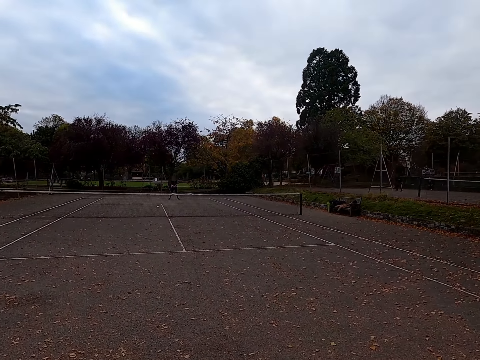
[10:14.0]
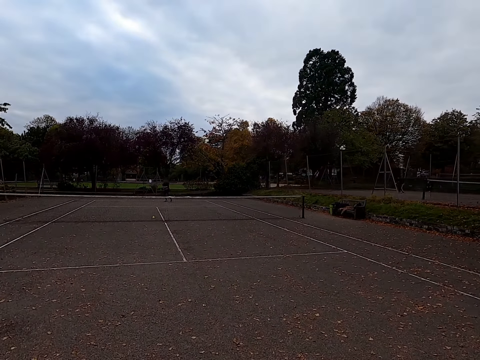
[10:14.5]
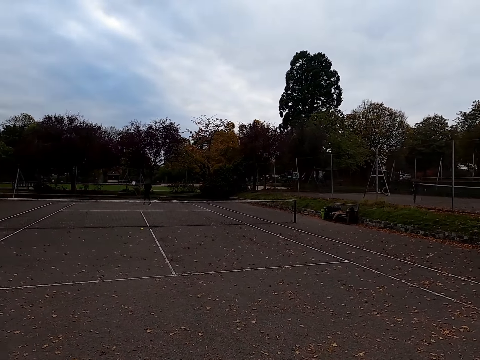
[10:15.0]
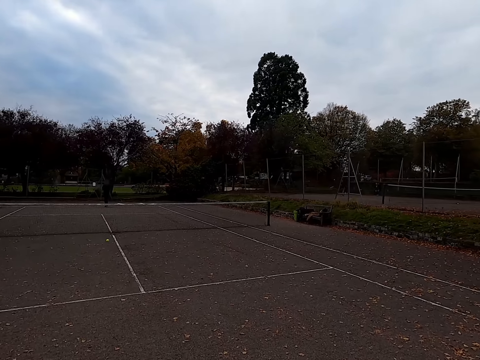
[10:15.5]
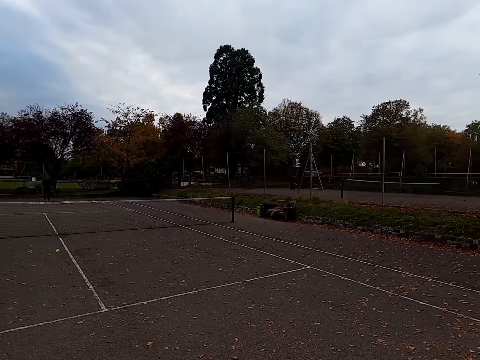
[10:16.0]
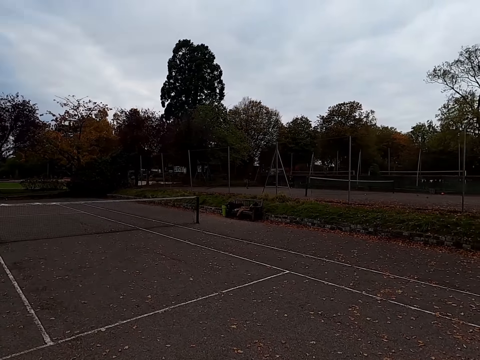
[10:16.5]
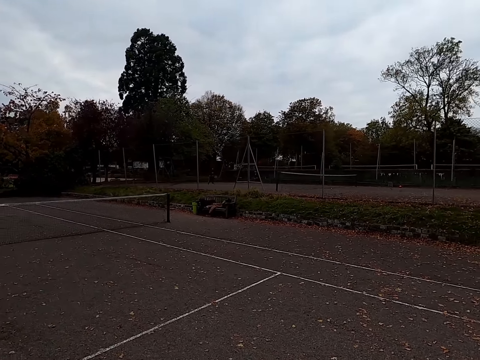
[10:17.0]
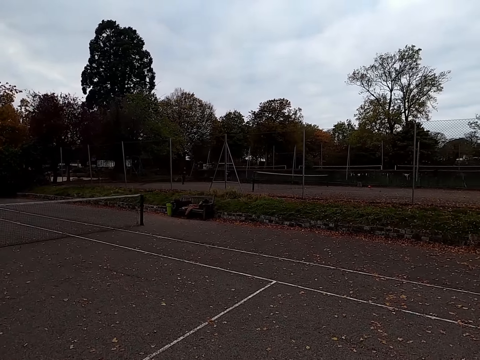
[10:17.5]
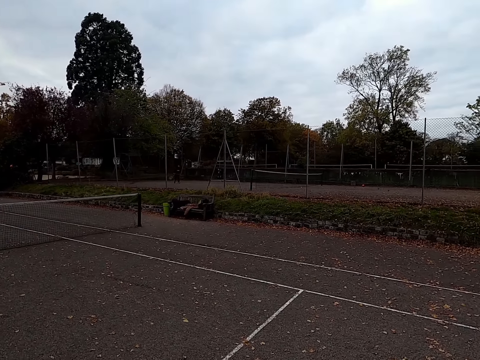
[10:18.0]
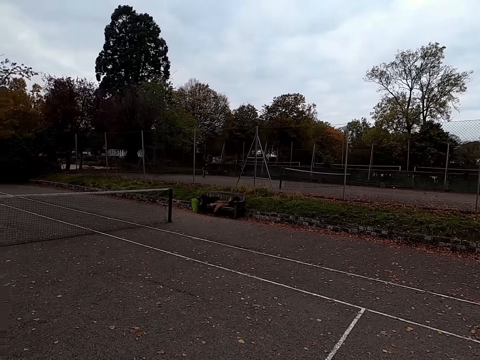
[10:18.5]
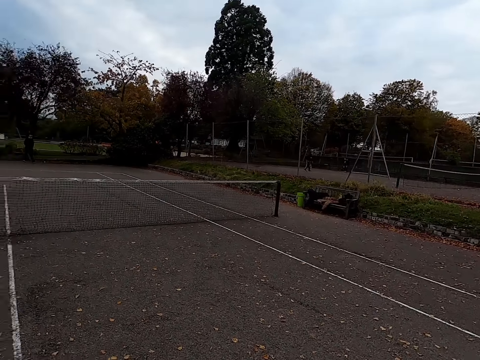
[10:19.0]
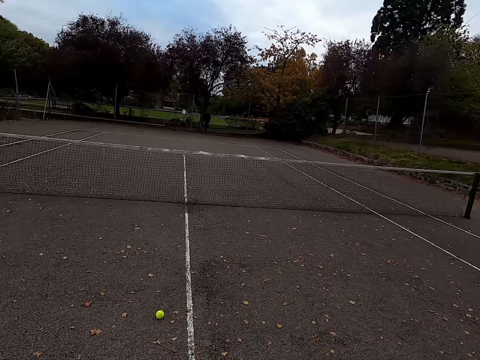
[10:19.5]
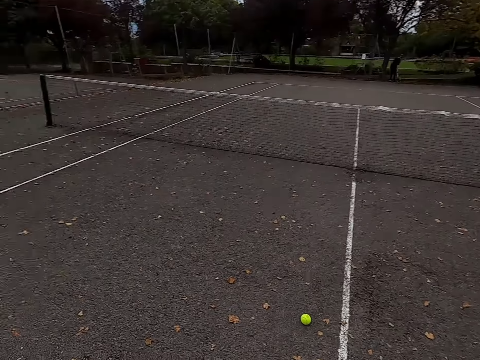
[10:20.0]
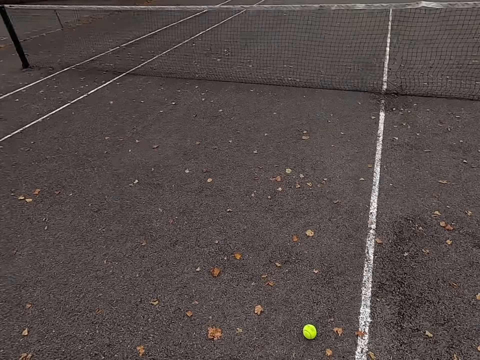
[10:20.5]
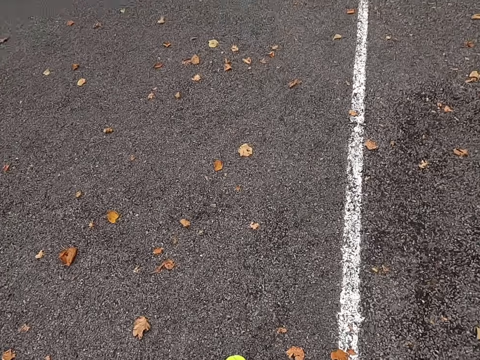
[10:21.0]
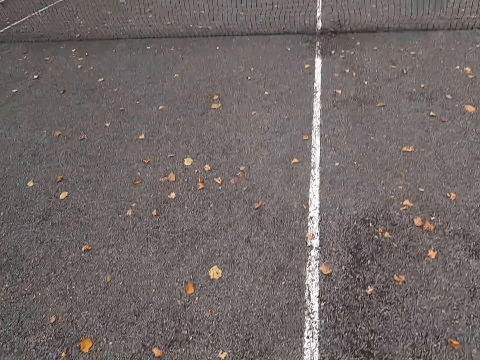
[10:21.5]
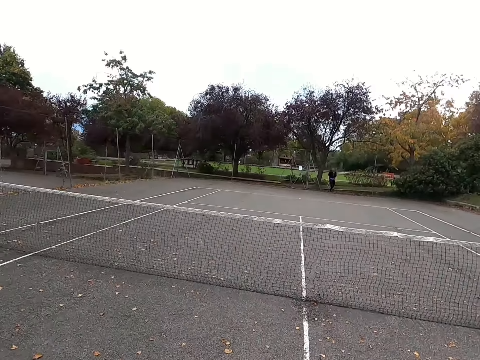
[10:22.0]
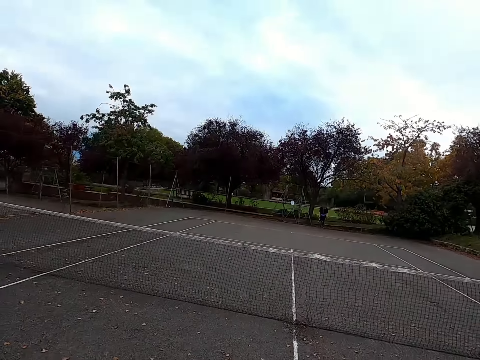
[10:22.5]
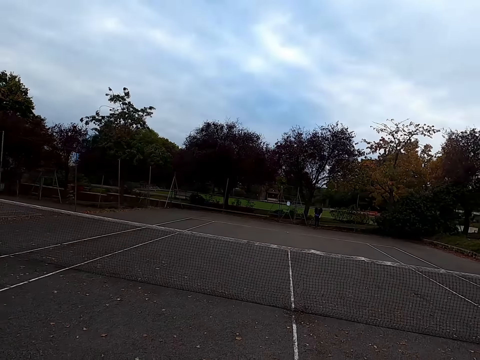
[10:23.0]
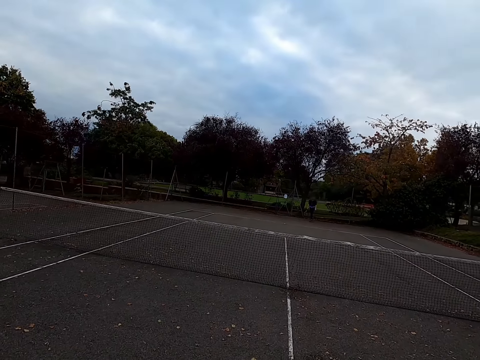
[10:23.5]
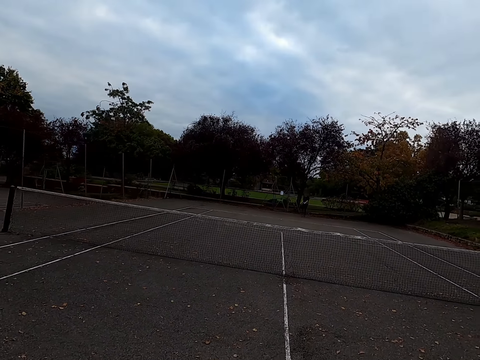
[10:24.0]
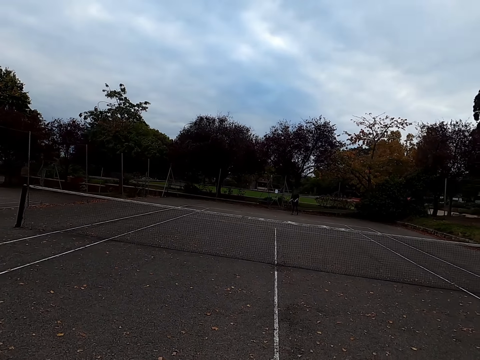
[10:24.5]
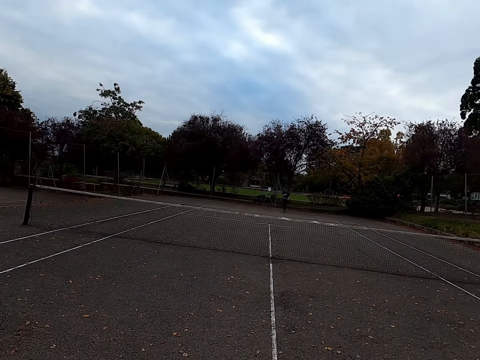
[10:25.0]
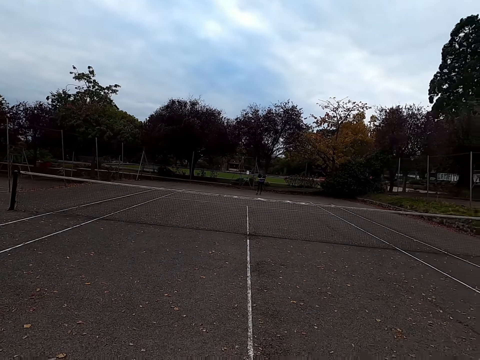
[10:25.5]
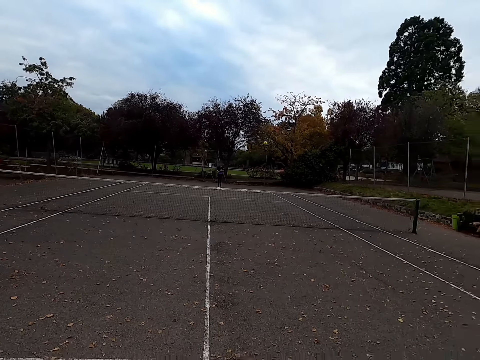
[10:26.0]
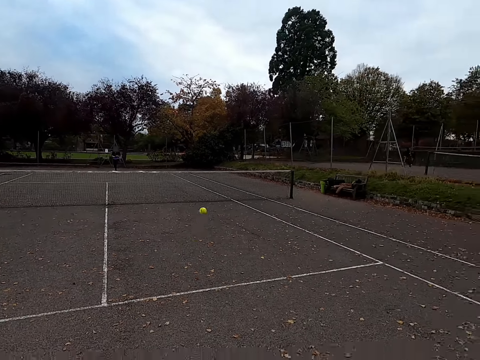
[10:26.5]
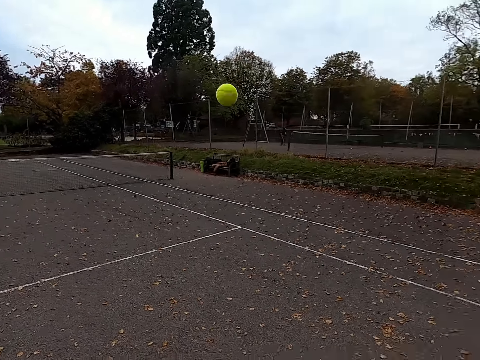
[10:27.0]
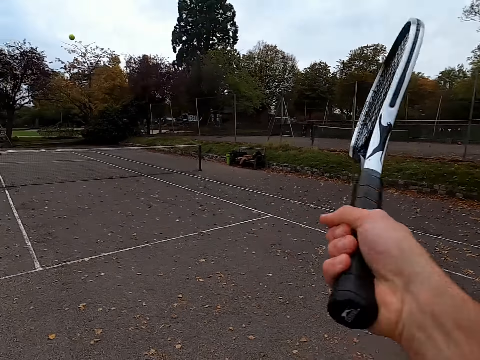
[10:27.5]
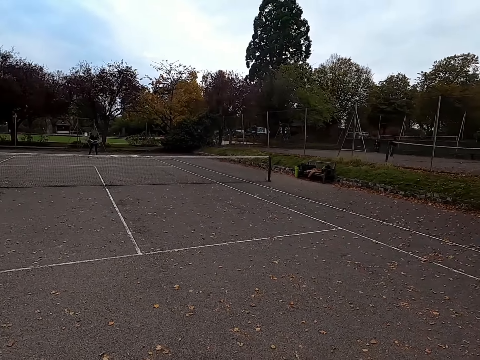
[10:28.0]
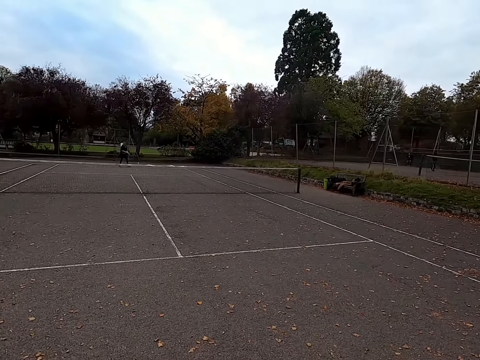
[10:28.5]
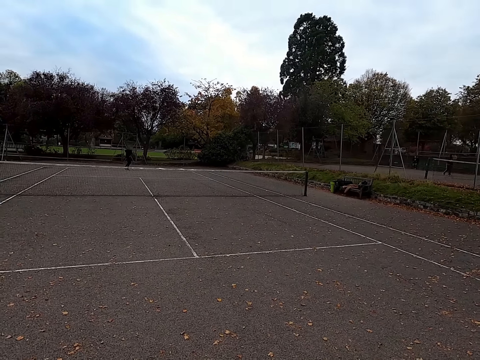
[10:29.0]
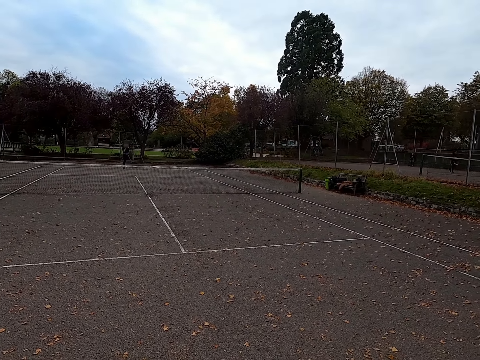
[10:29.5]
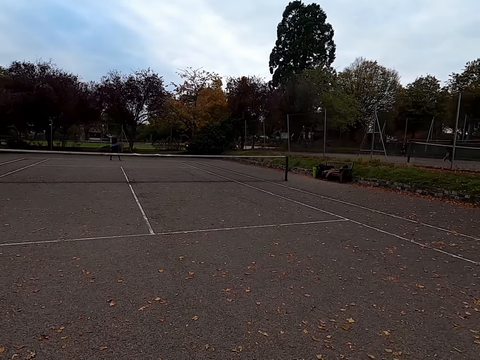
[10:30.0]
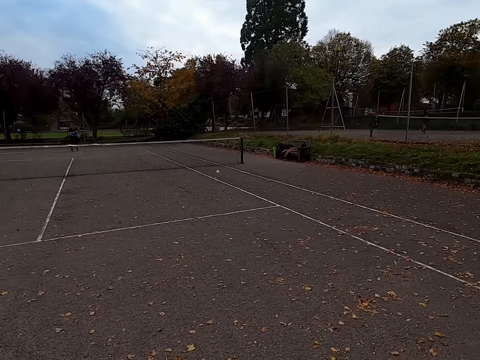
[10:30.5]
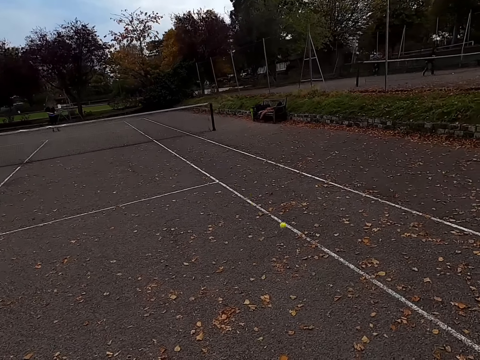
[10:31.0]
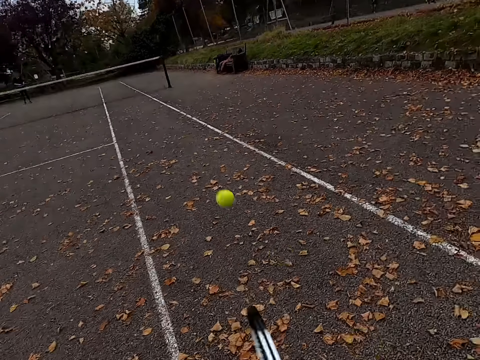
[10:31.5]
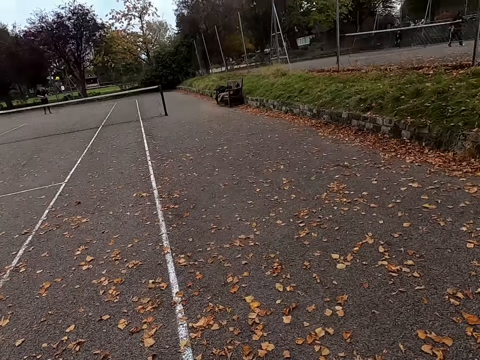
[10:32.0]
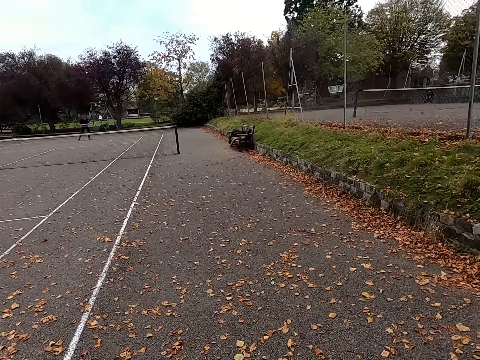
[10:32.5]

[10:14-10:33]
The camera wearer walks around the tennis court. They walk to the ball and pick up the tennis ball. A woman hits the tennis ball with a racquet. The camera wearer hits the tennis ball with a racquet. The woman hits the tennis ball with a racquet. The camera wearer hits the tennis ball with a racquet.

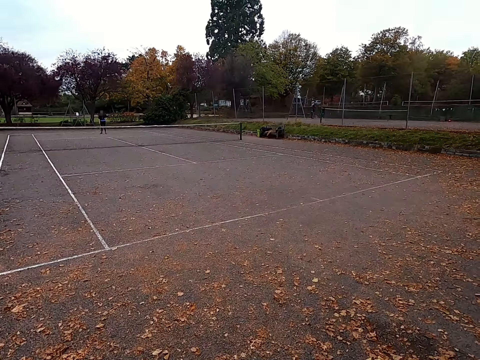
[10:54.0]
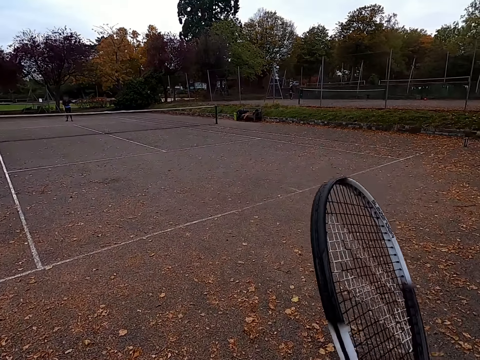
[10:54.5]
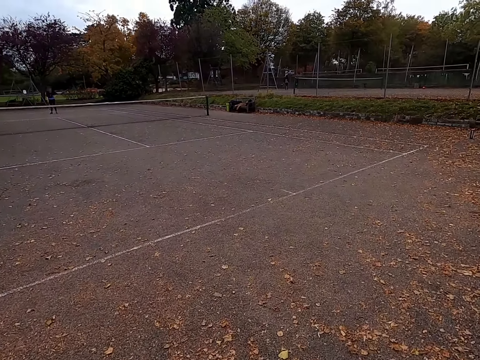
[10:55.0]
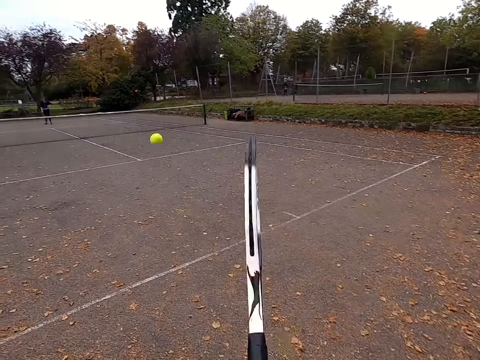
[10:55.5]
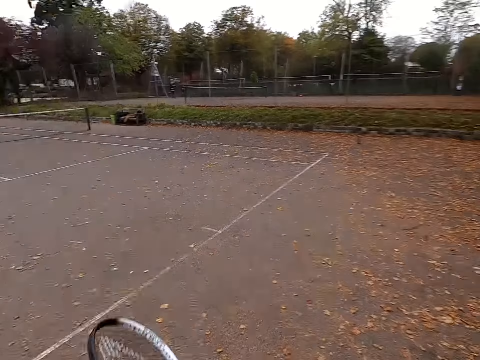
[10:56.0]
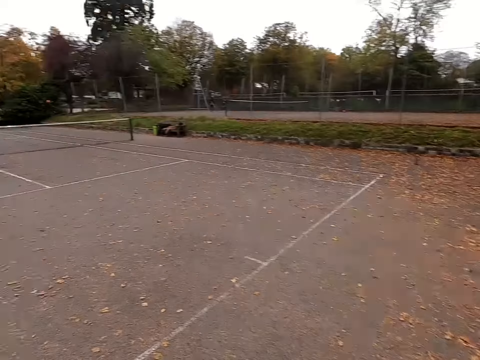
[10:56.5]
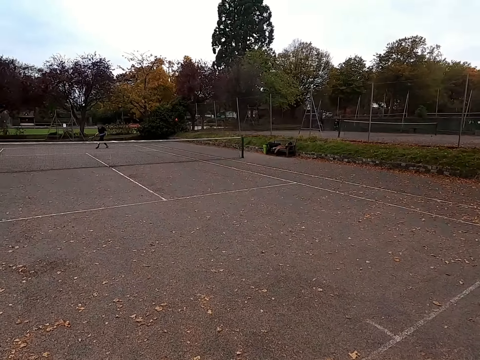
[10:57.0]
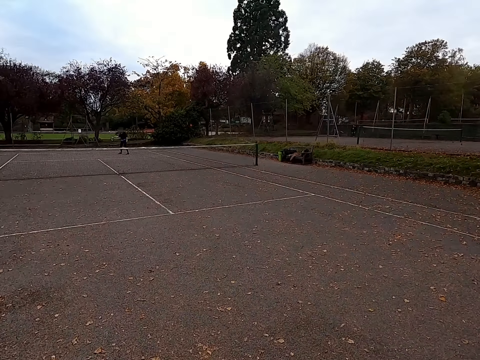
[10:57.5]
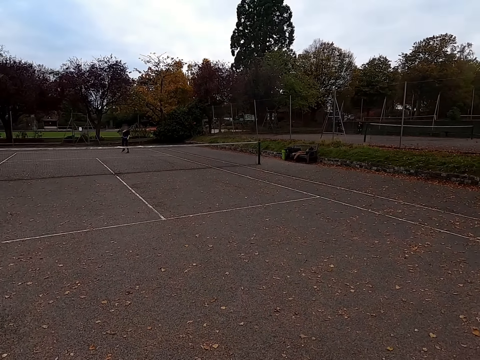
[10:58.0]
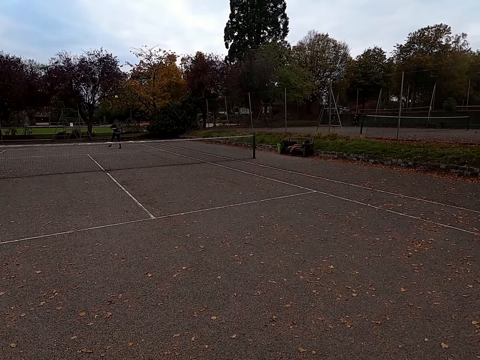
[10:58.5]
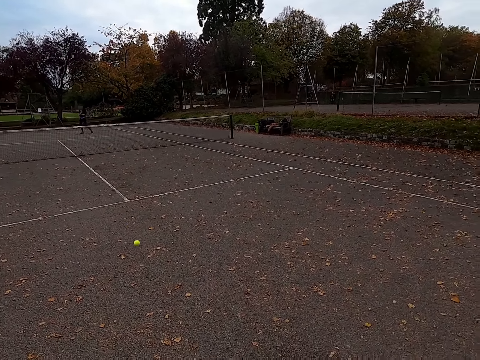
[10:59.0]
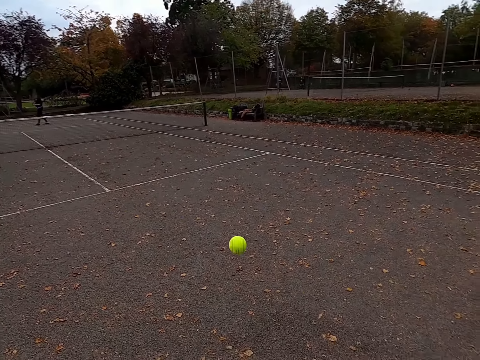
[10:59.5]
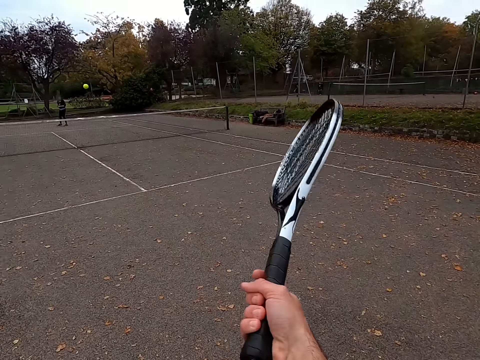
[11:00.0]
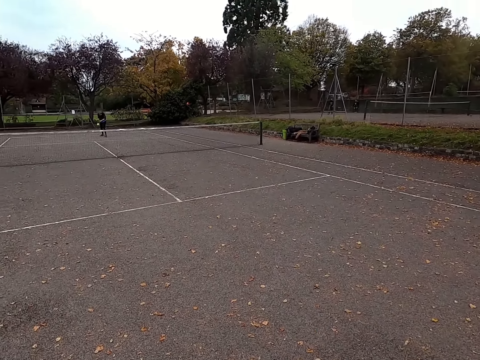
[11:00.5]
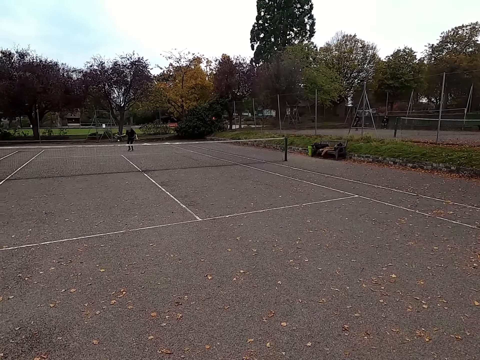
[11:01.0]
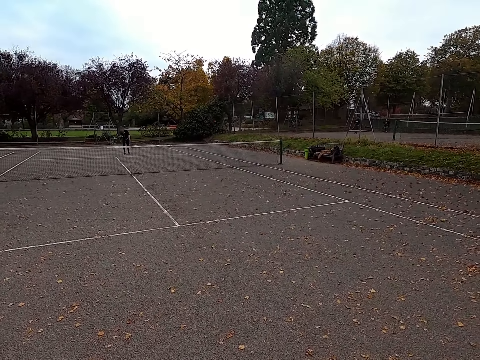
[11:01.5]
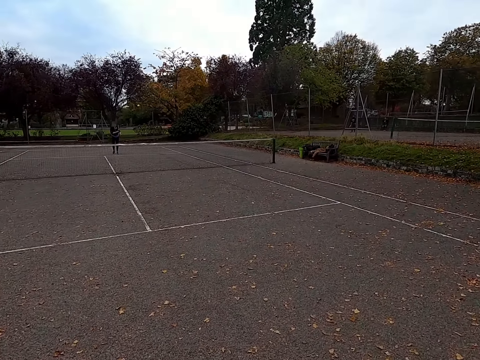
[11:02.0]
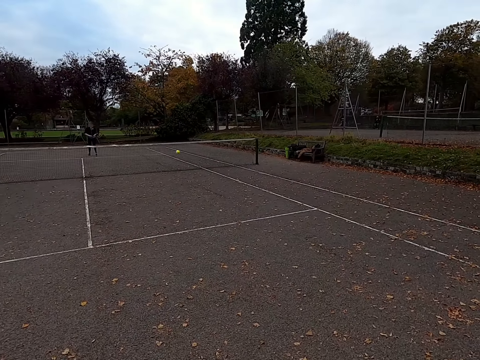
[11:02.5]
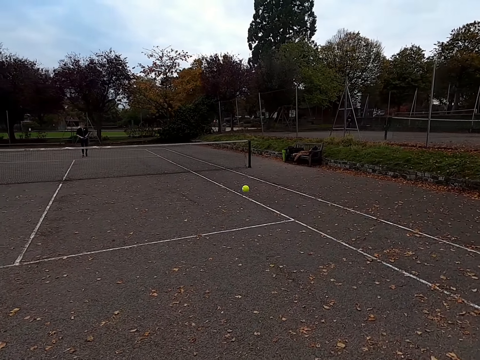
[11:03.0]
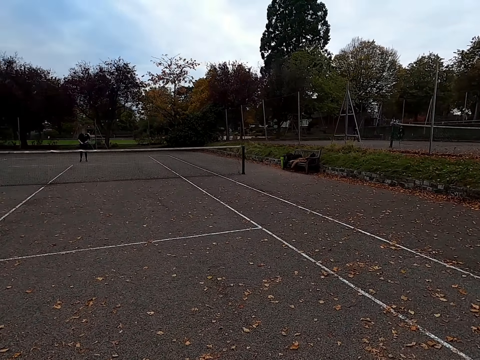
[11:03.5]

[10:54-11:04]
The camera wearer hits a tennis ball with a racquet. A woman hits the tennis ball with a racquet. The woman throws the ball. The camera wearer hits the tennis ball with the racquet. The woman hits the tennis ball with the racquet. The woman throws the ball.
